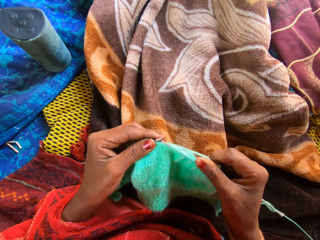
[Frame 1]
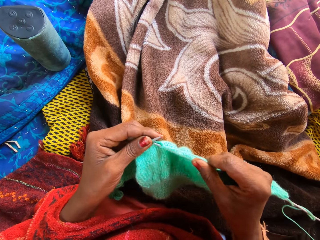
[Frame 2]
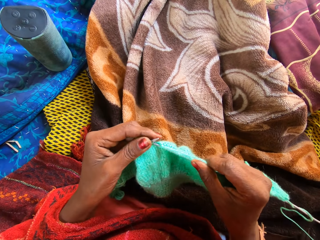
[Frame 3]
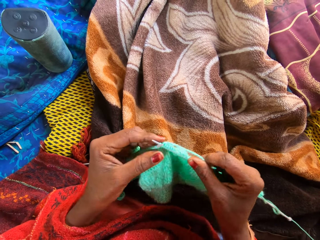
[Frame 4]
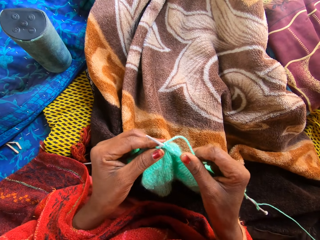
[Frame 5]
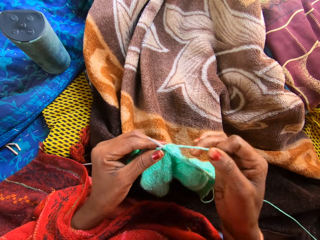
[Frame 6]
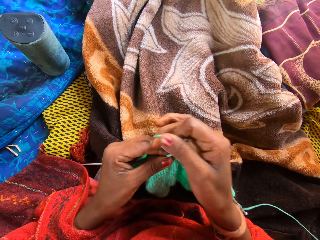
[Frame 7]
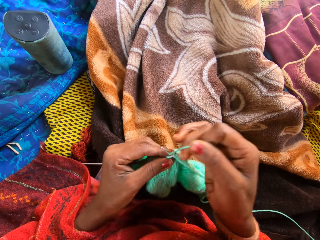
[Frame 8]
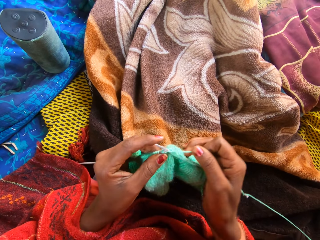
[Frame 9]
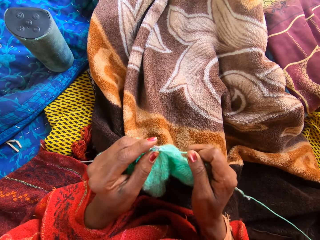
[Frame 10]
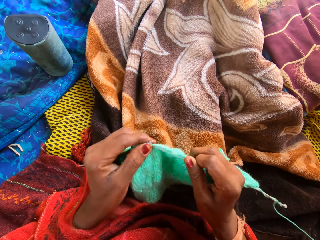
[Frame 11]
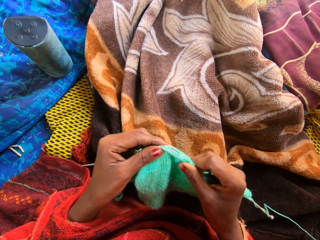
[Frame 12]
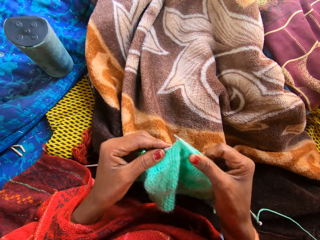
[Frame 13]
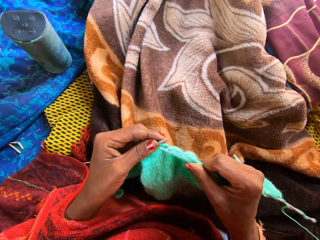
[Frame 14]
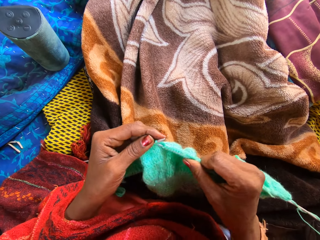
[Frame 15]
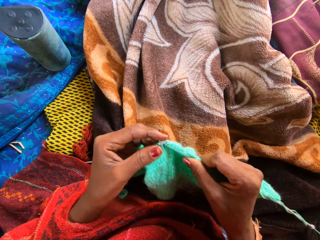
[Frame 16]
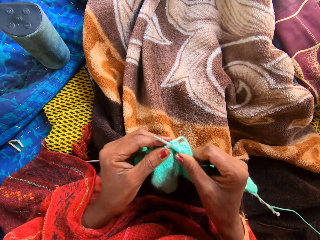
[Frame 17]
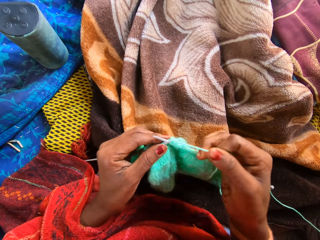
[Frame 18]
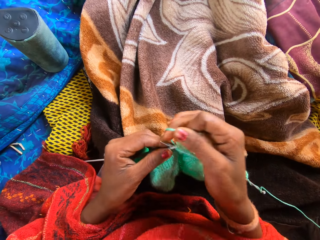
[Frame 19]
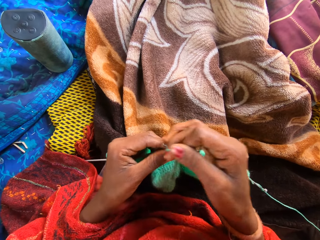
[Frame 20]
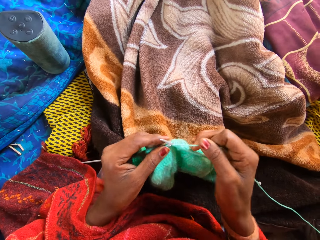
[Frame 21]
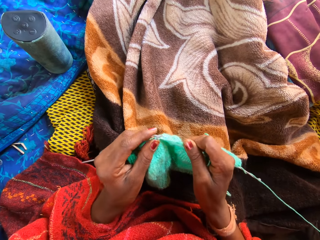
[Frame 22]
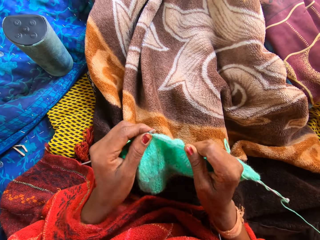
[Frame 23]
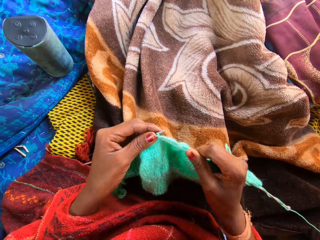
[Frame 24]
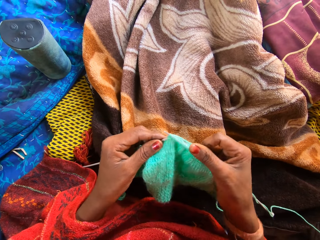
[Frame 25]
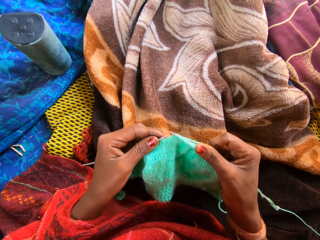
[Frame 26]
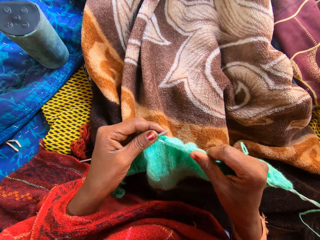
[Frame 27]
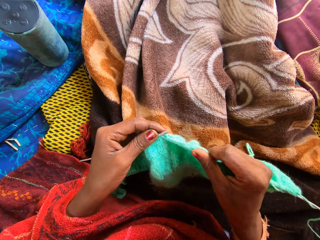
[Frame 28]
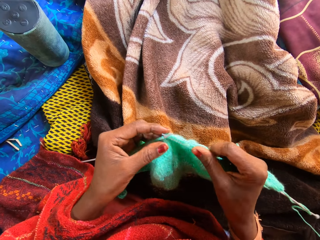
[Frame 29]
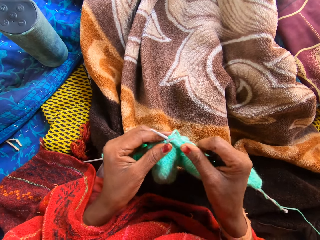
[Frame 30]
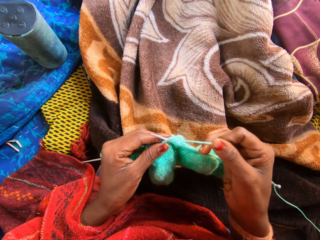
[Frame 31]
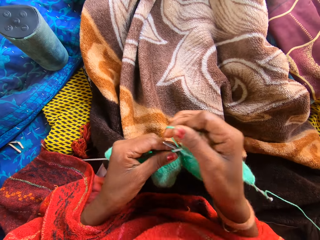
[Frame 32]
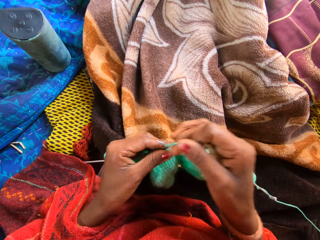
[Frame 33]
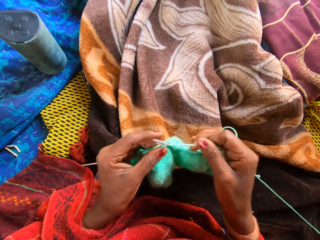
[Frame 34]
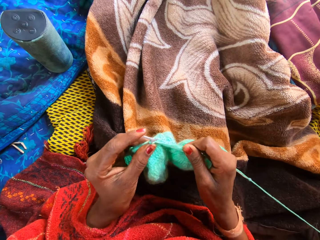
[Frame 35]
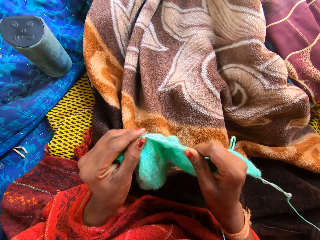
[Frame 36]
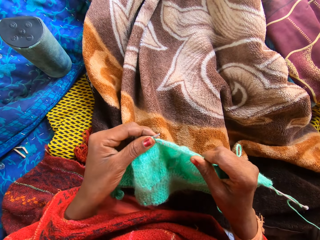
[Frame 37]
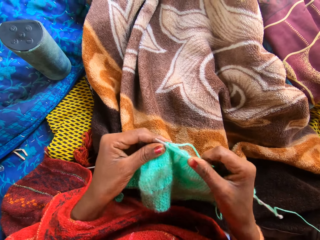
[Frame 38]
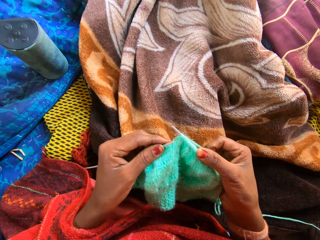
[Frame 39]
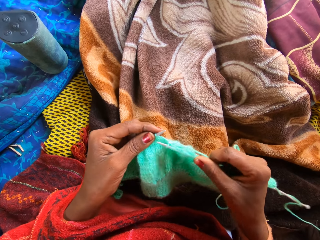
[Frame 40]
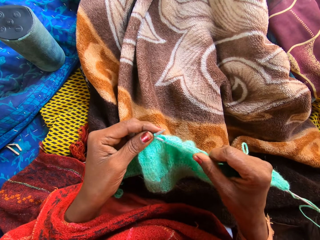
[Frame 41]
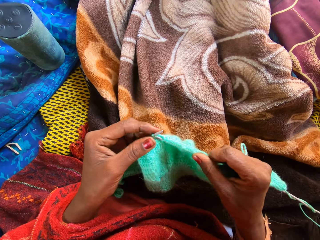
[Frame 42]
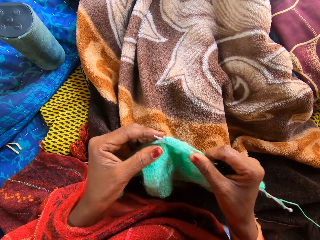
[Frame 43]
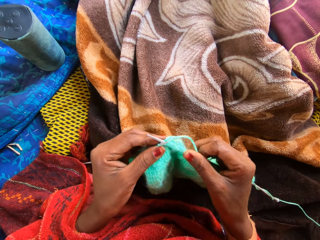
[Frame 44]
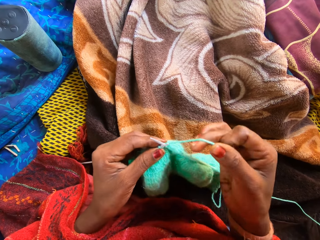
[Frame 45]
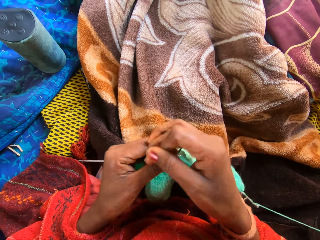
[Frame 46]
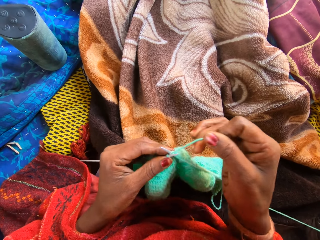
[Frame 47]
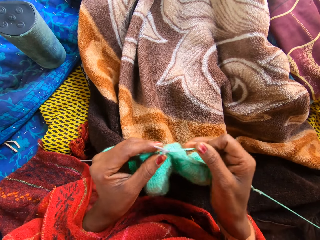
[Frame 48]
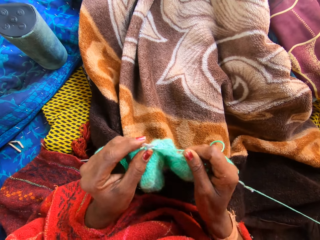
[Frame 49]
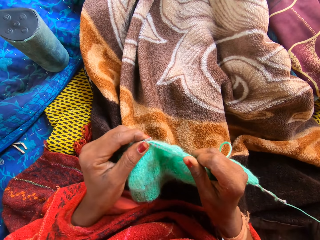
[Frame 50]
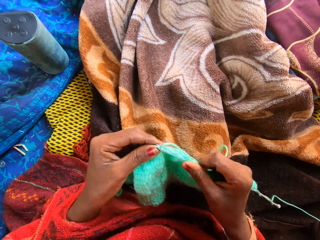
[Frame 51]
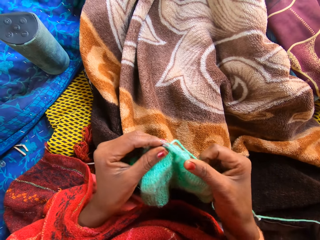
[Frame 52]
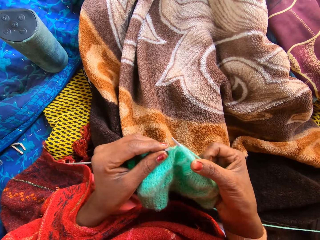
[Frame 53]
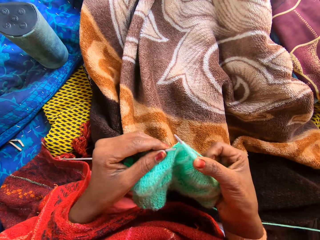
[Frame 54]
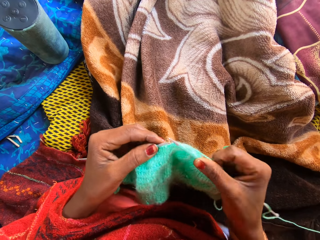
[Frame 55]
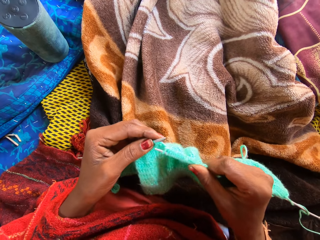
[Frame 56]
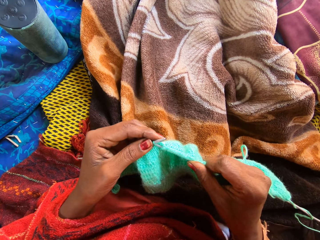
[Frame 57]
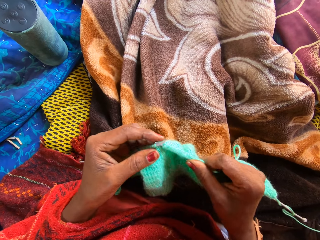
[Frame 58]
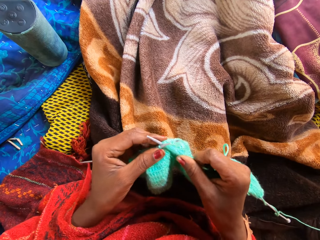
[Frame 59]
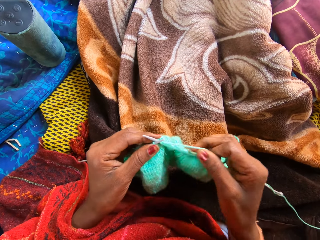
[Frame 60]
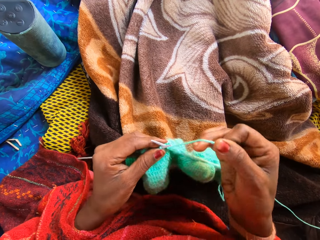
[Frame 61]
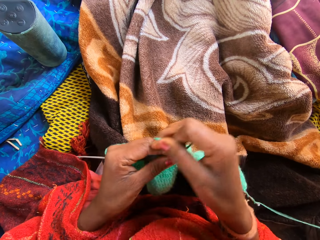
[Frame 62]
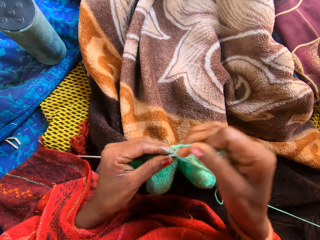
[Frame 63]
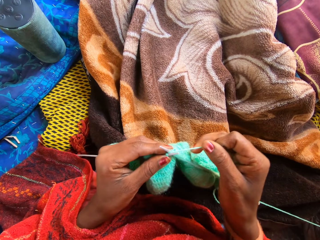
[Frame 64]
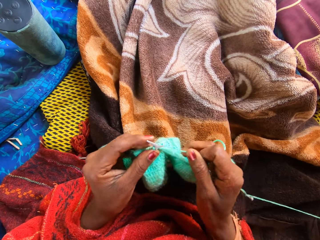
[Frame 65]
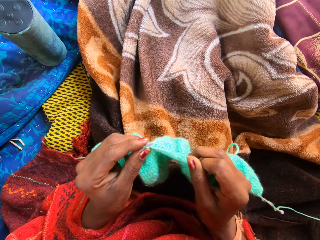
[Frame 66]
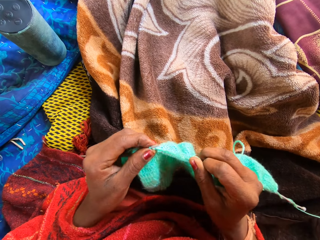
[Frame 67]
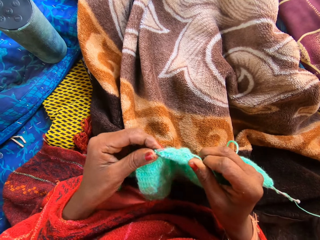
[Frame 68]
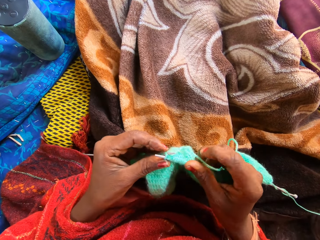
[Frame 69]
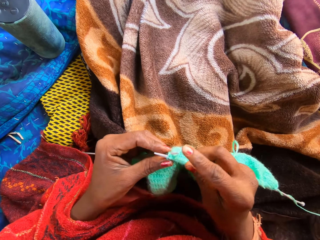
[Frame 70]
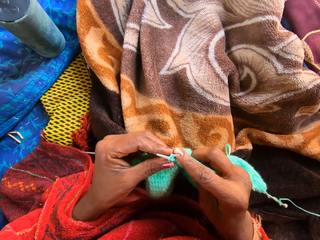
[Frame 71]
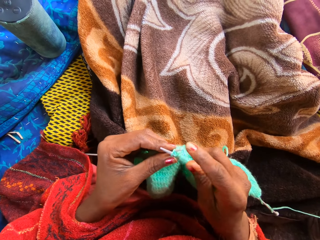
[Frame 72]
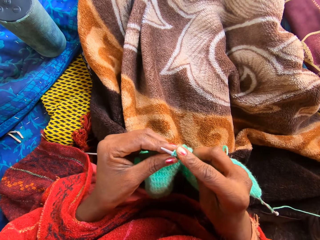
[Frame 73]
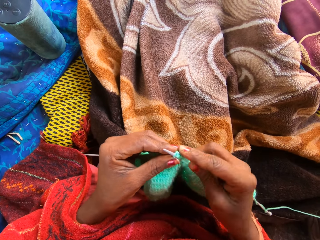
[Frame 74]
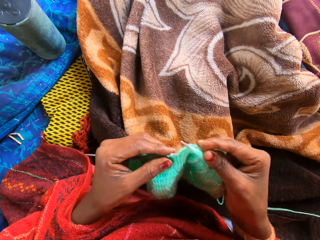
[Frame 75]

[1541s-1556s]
The camera wearer knits a fabric with knitting needles. They coil a knitting thread on a knitting needle. They knit the fabric with the knitting needles. They coil the knitting thread on the knitting needle. They knit the fabric with the knitting needles. They coil the knitting thread on the knitting needle. They knit the fabric with the knitting needles. They coil the knitting thread on the knitting needle. They knit the fabric with the knitting needles. They coil the knitting thread on the knitting needle.

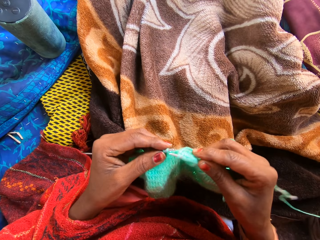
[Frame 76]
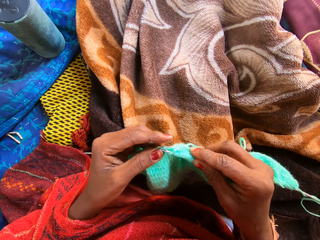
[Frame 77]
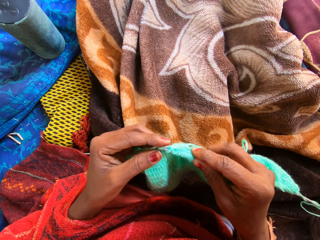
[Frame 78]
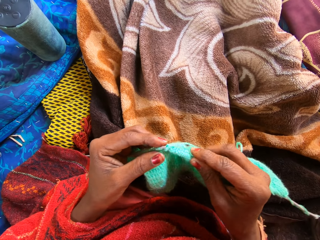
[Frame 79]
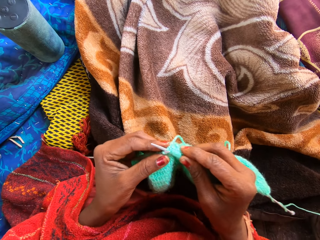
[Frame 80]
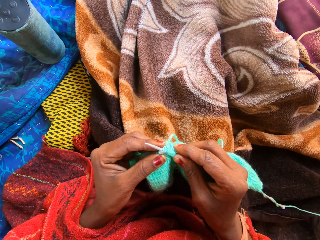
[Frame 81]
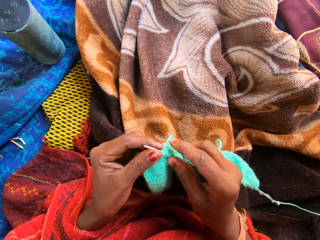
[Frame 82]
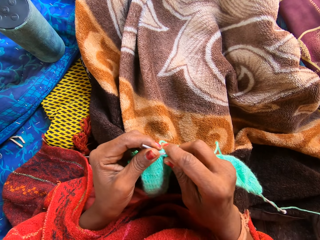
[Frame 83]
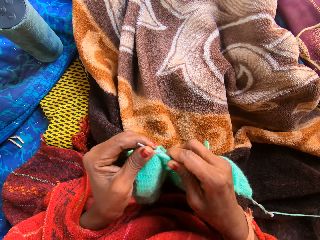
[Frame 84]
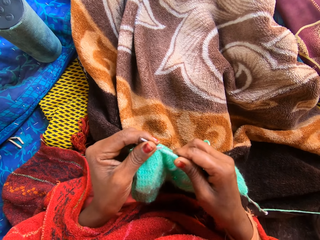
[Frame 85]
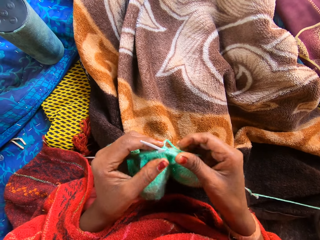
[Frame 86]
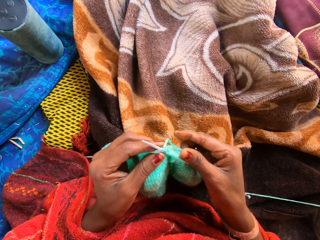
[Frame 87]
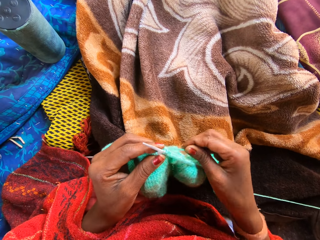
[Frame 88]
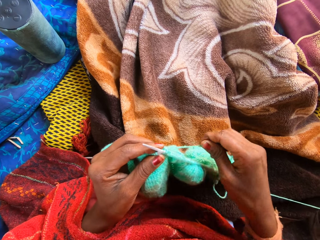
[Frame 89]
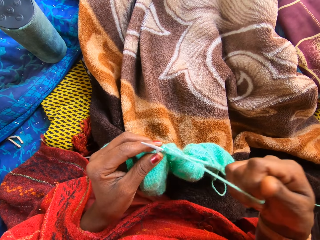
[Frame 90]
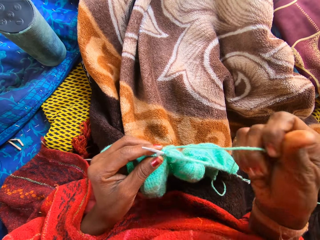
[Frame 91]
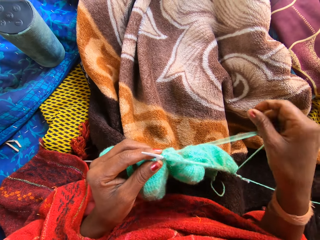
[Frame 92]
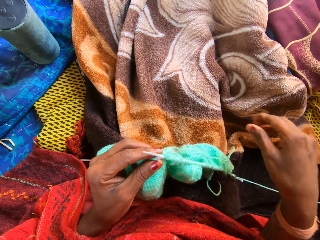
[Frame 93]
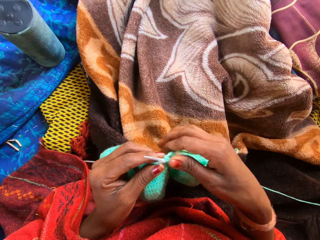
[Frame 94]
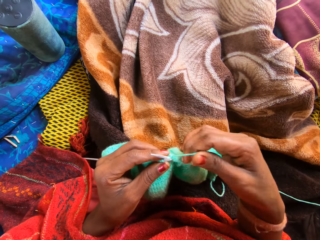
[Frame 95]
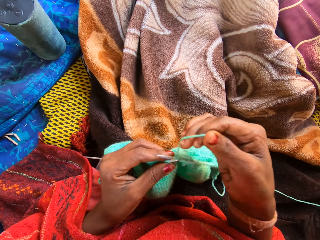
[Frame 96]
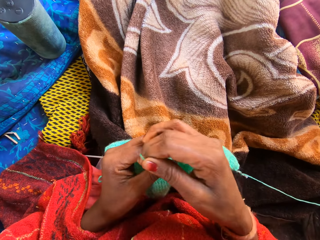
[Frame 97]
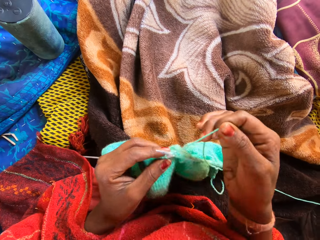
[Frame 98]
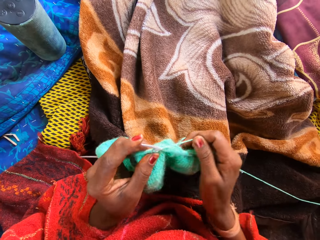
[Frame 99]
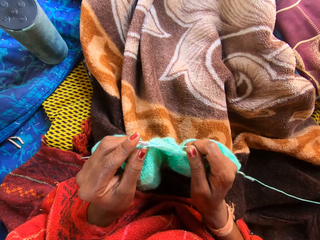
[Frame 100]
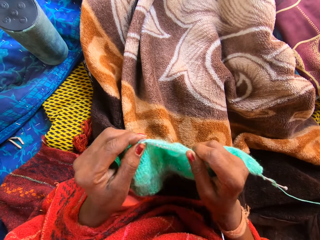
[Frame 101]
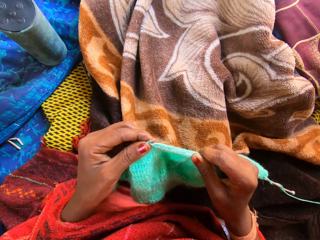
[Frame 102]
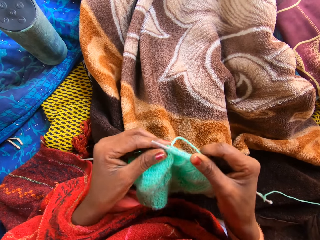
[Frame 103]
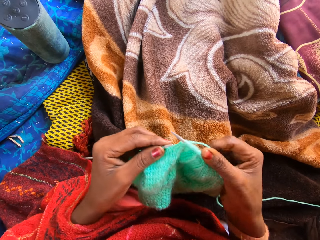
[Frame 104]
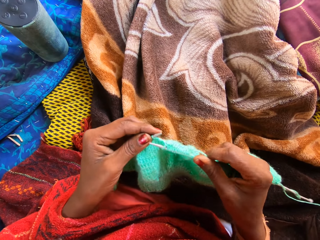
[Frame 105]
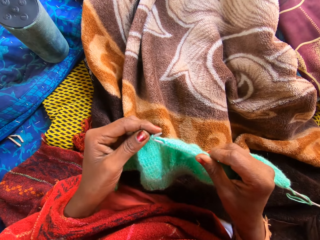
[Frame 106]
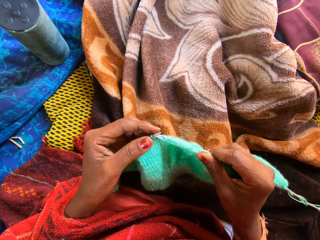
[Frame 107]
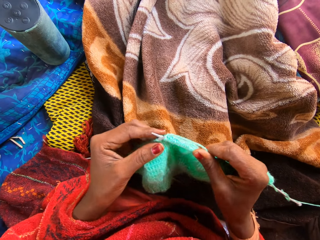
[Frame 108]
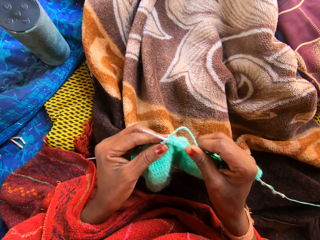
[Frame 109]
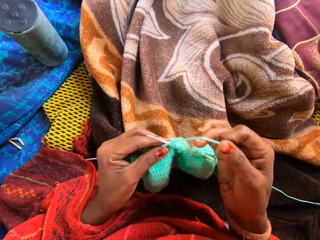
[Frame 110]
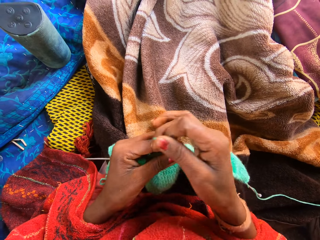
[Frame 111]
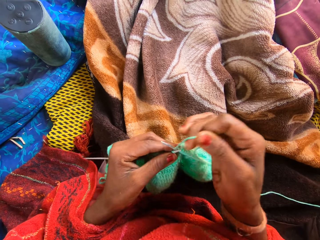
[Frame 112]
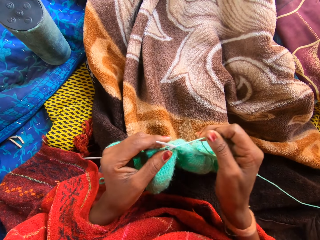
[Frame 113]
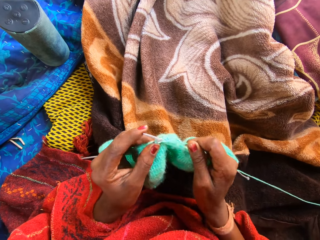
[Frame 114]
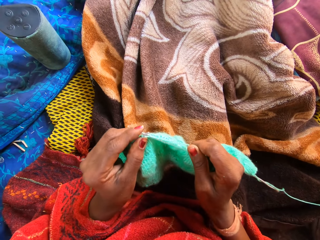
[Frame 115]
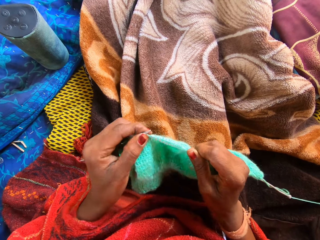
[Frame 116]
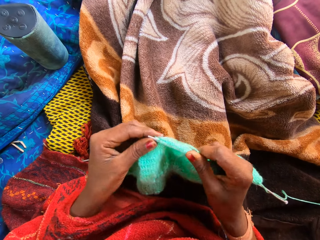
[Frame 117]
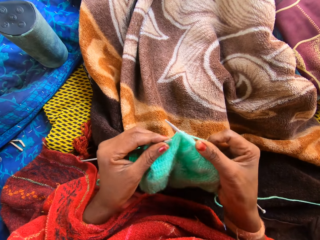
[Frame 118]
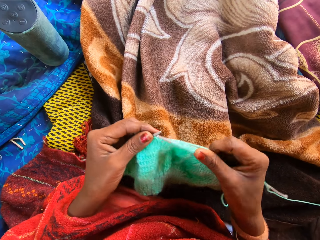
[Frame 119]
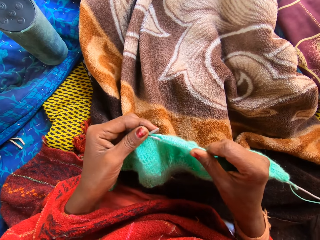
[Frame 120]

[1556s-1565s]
The camera wearer knits a fabric with knitting needles. They coil a knitting thread on a knitting needle. They knit the fabric with the knitting needles. They coil the knitting thread on the knitting needle.
